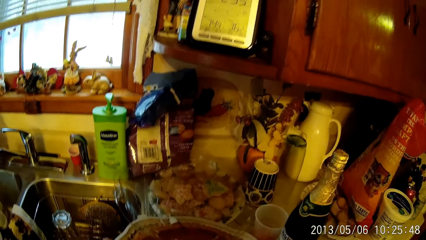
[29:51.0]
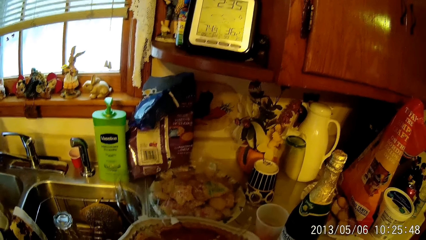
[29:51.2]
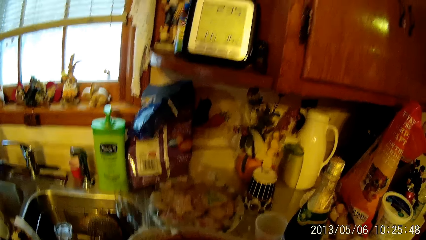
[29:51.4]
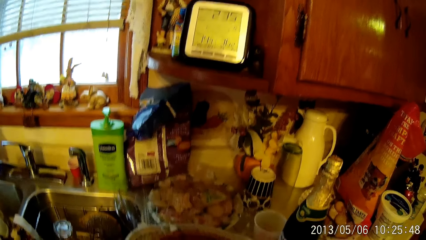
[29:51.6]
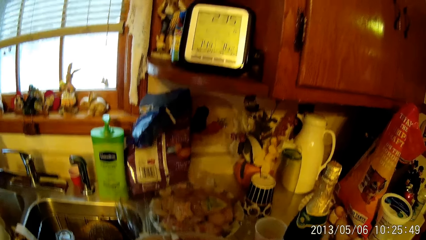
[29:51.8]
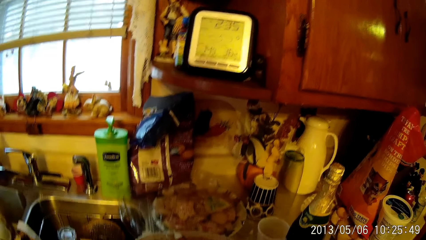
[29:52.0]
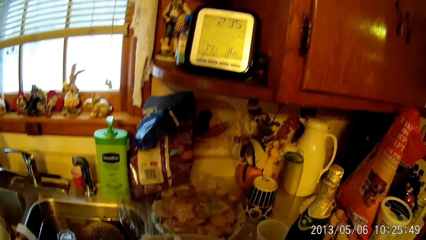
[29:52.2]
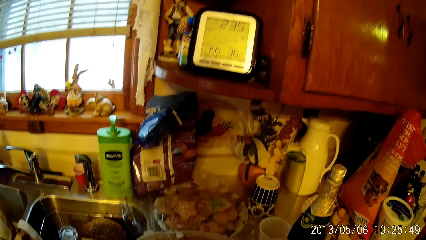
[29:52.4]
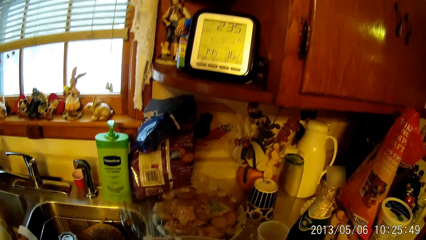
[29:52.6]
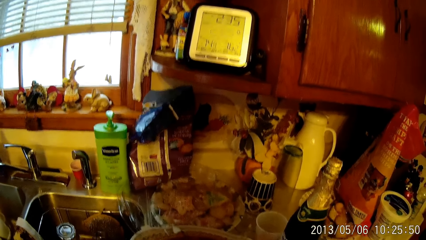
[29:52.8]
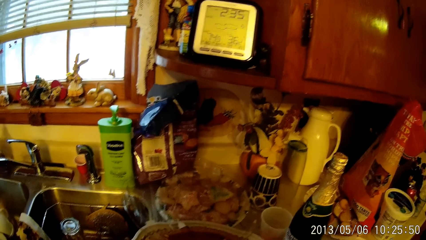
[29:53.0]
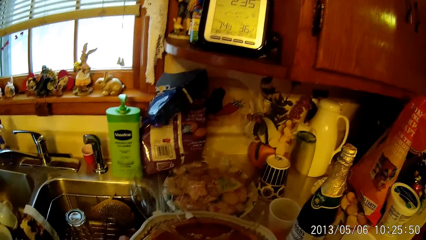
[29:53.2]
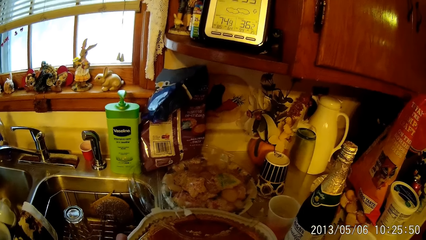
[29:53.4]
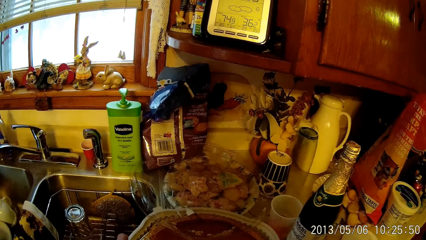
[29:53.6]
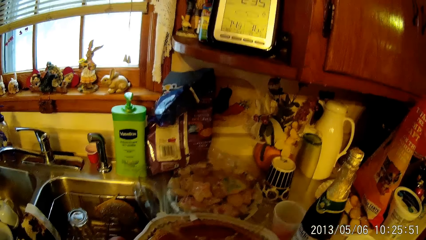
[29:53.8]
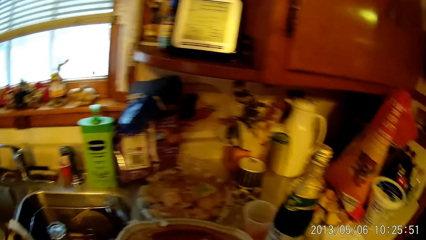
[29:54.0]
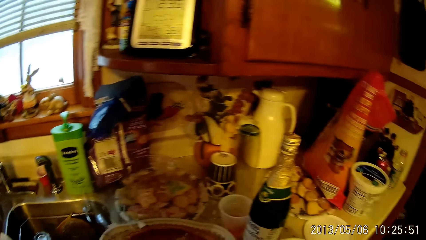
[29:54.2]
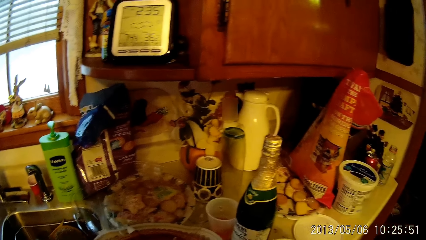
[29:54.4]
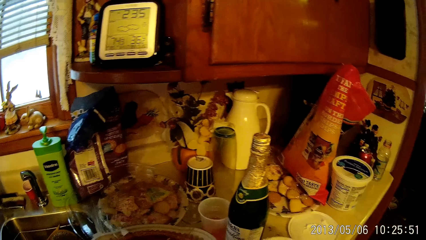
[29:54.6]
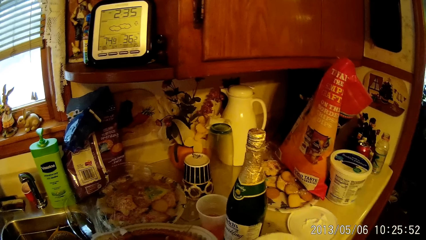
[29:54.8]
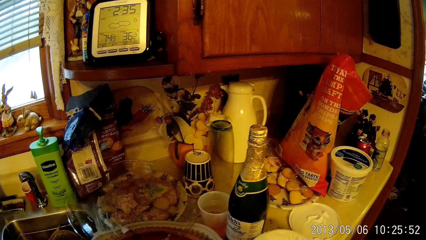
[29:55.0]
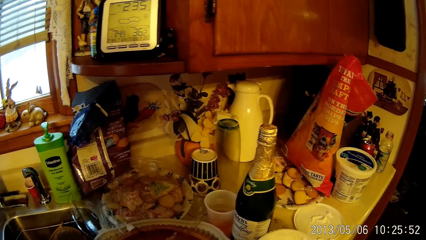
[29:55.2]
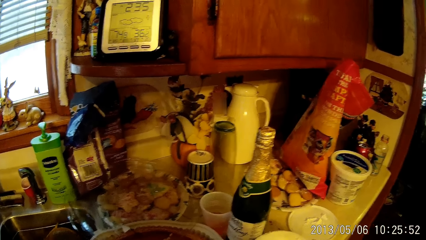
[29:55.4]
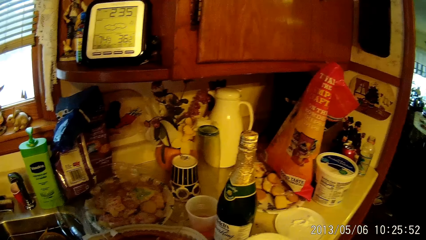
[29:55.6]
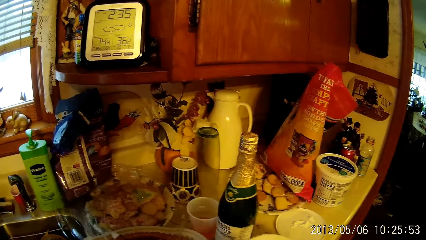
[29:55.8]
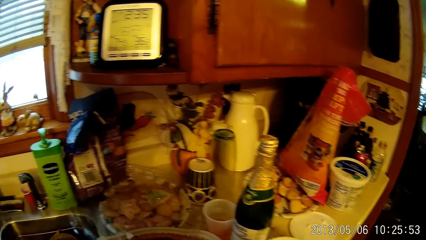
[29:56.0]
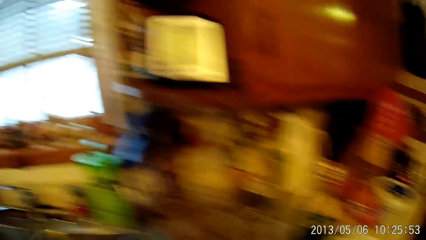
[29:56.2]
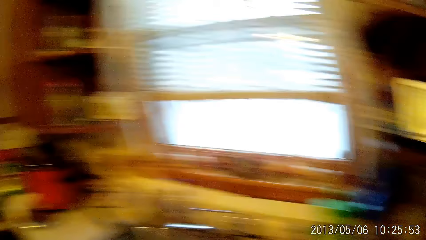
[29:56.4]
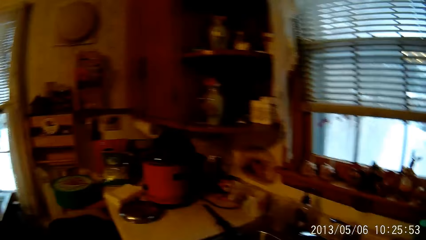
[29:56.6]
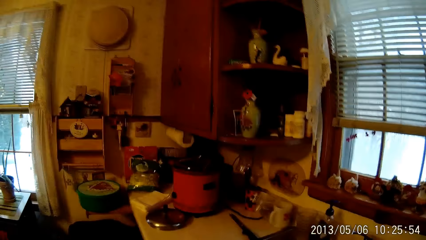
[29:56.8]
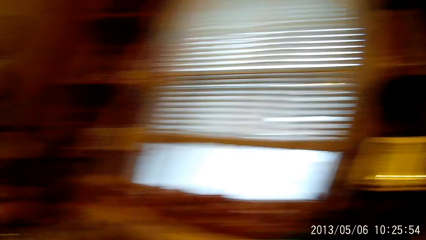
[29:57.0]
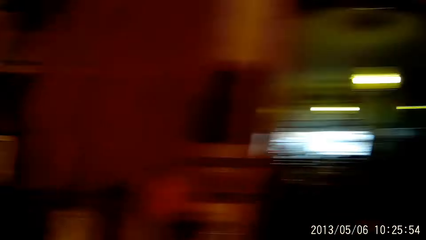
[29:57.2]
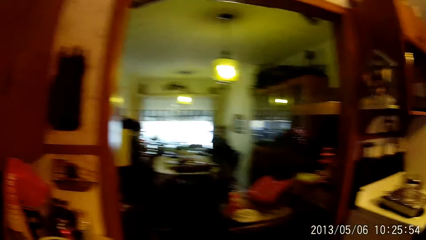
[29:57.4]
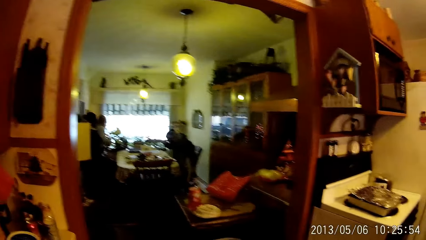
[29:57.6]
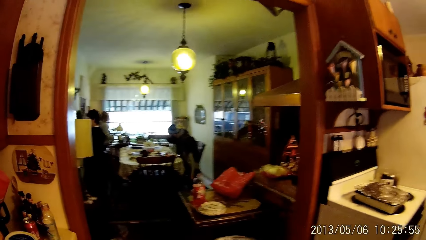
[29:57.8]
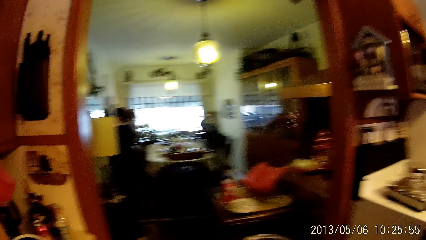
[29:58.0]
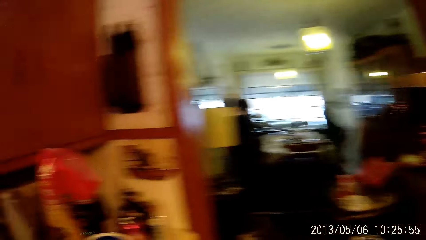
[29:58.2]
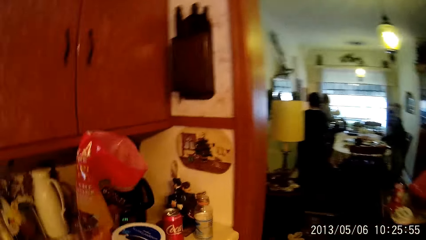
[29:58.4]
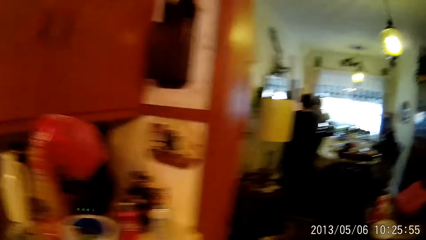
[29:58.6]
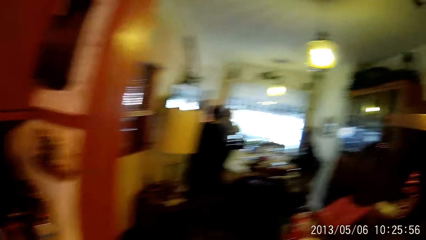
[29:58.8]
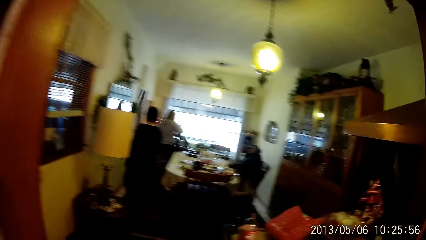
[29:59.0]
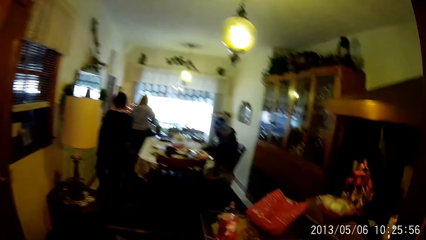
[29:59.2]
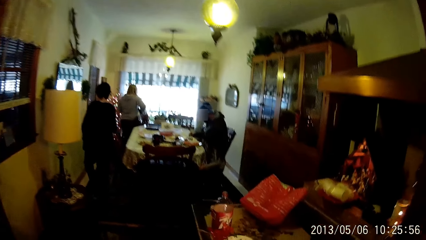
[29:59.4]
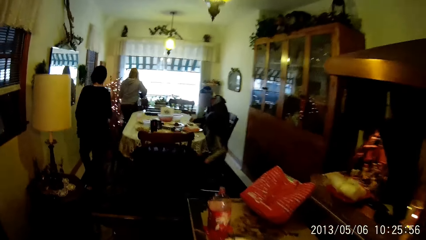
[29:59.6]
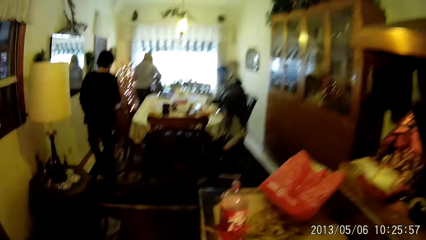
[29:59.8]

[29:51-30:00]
The camera wearer looks around and walks forward.
